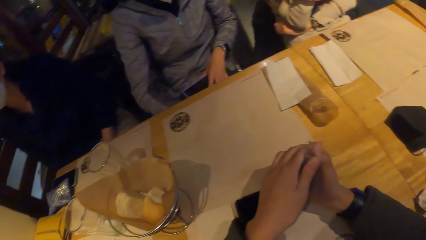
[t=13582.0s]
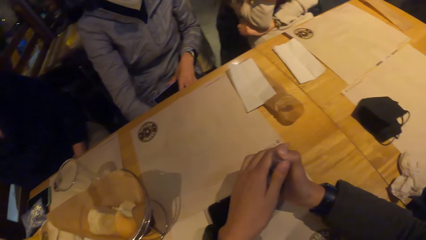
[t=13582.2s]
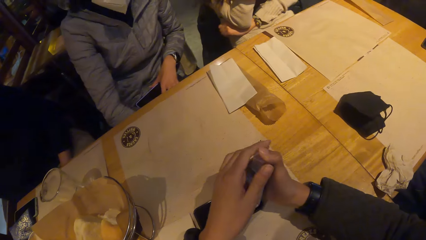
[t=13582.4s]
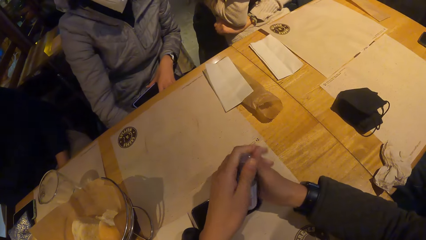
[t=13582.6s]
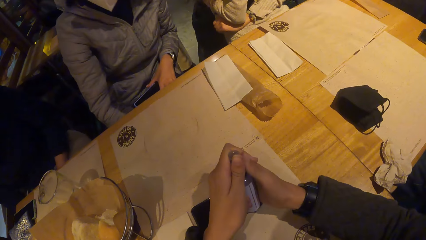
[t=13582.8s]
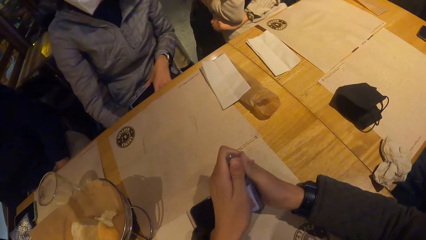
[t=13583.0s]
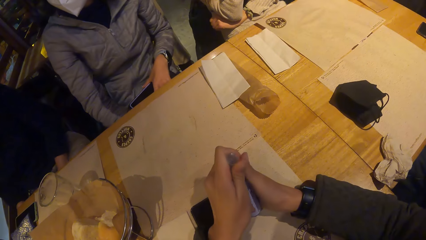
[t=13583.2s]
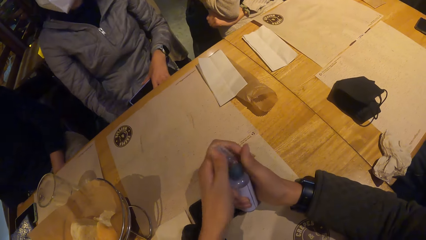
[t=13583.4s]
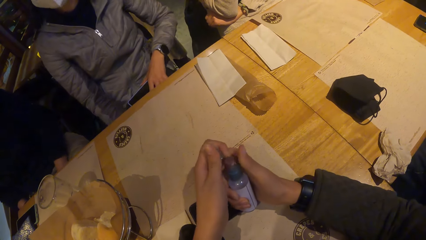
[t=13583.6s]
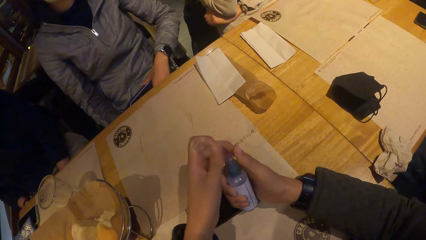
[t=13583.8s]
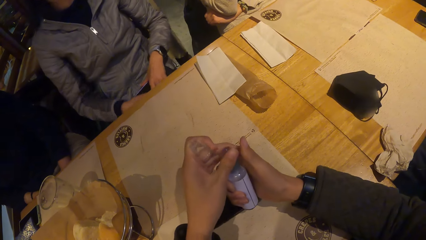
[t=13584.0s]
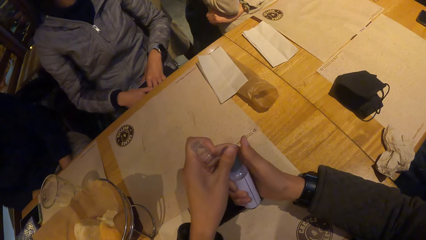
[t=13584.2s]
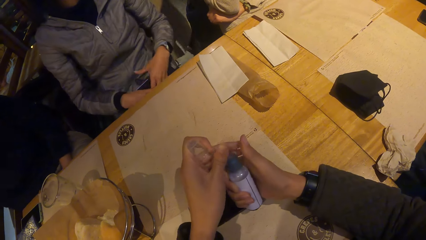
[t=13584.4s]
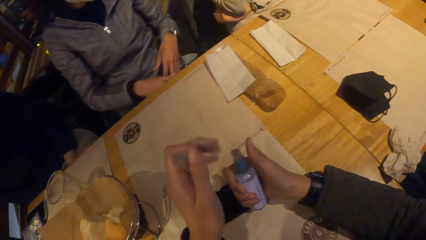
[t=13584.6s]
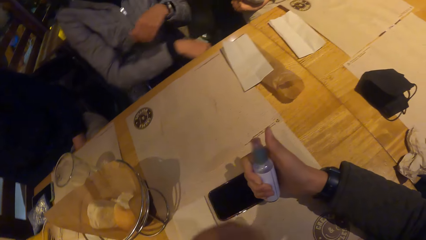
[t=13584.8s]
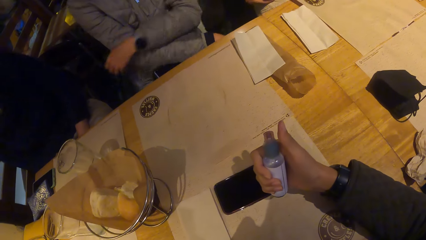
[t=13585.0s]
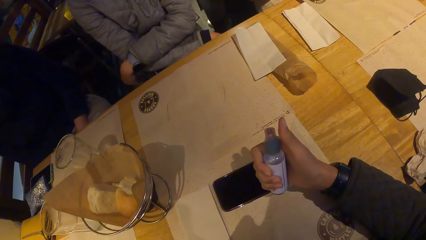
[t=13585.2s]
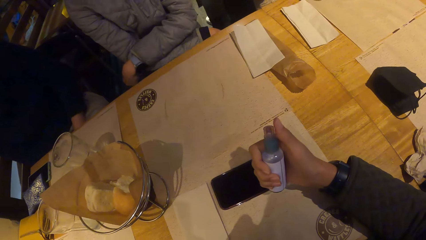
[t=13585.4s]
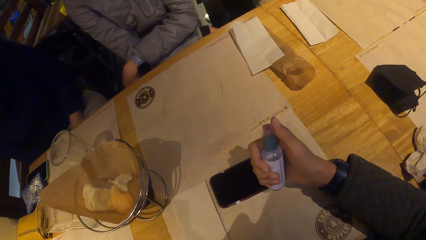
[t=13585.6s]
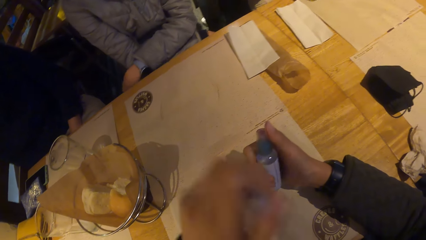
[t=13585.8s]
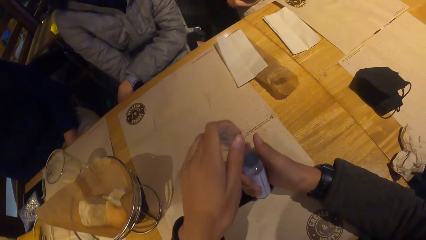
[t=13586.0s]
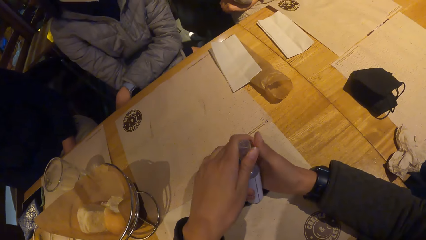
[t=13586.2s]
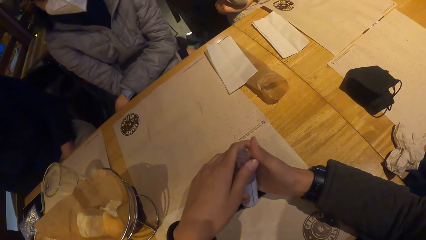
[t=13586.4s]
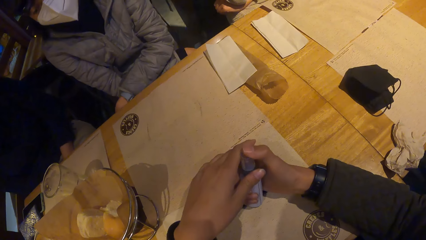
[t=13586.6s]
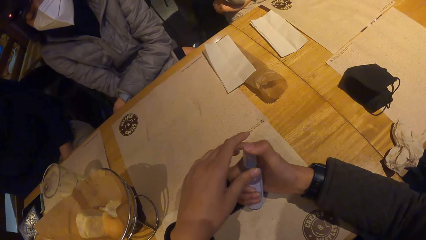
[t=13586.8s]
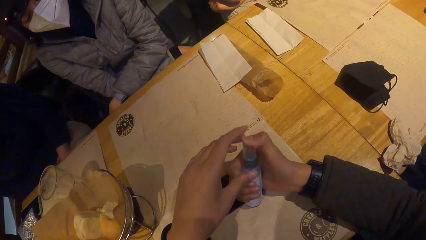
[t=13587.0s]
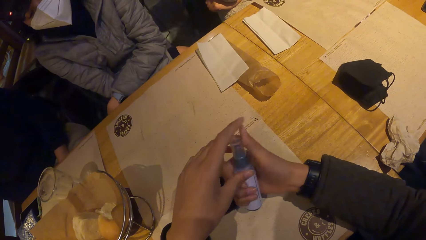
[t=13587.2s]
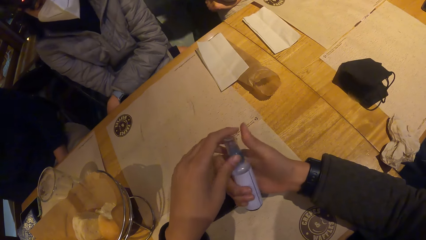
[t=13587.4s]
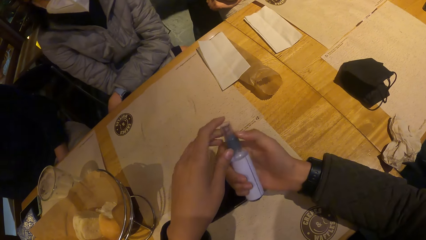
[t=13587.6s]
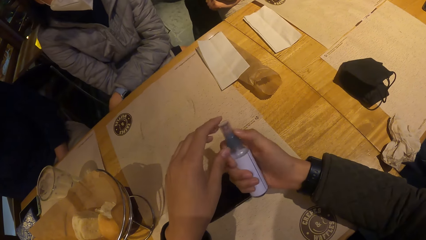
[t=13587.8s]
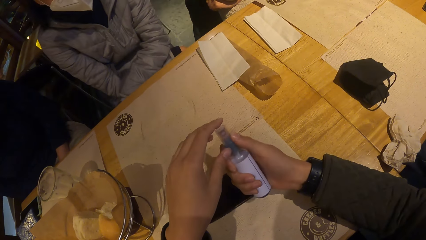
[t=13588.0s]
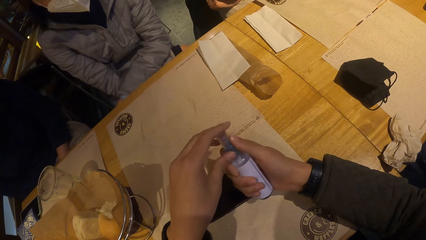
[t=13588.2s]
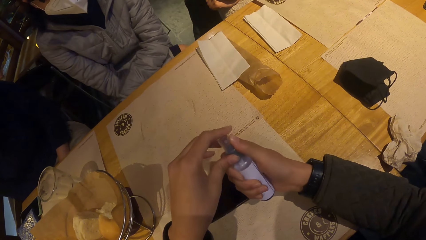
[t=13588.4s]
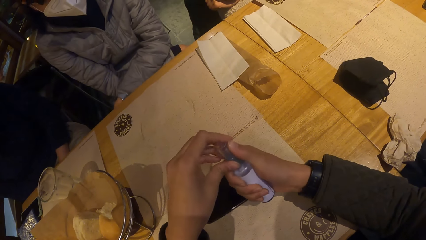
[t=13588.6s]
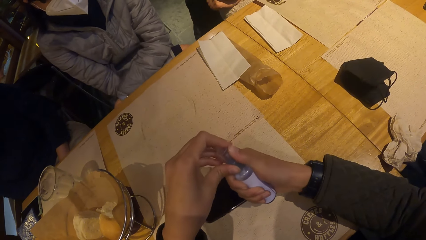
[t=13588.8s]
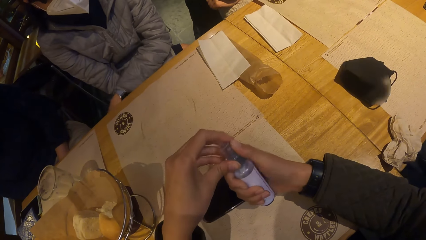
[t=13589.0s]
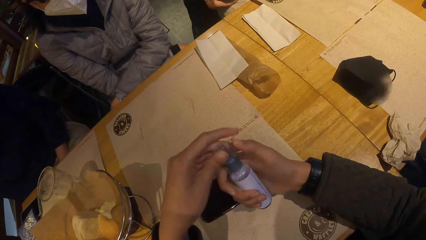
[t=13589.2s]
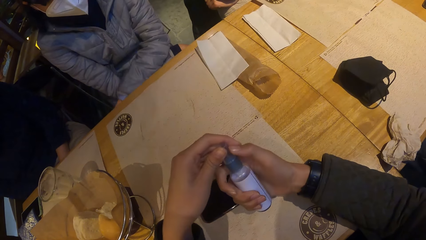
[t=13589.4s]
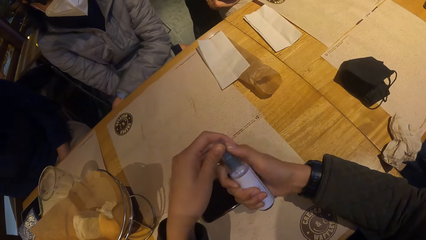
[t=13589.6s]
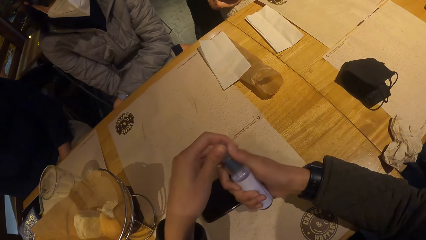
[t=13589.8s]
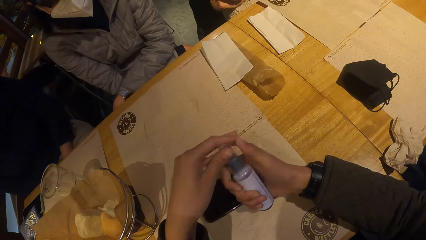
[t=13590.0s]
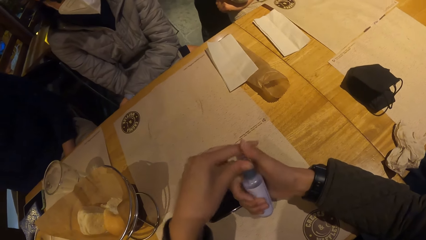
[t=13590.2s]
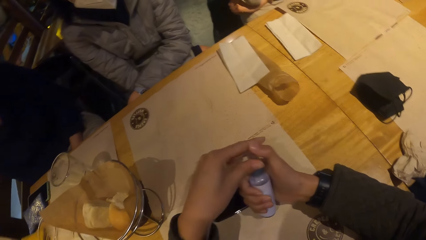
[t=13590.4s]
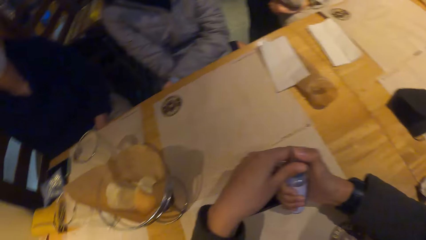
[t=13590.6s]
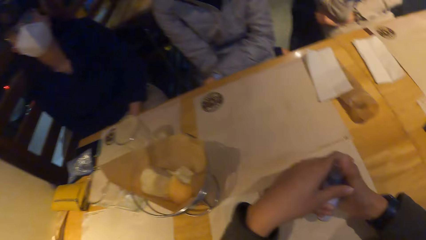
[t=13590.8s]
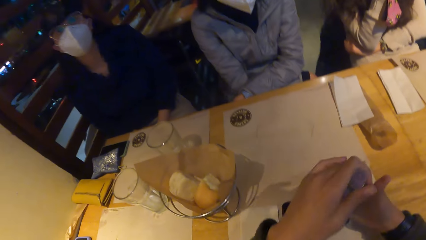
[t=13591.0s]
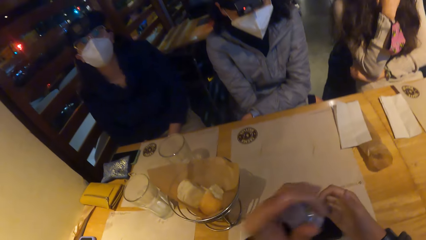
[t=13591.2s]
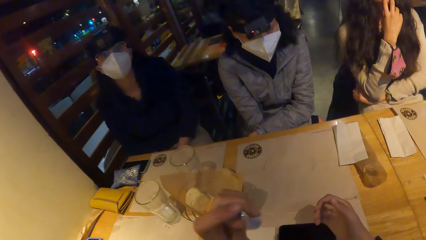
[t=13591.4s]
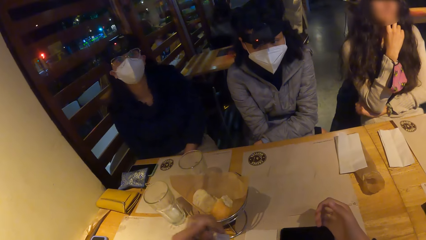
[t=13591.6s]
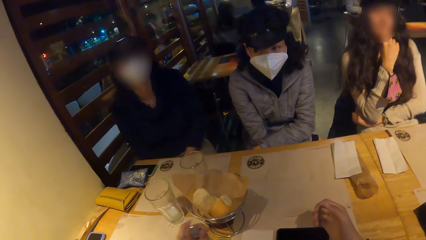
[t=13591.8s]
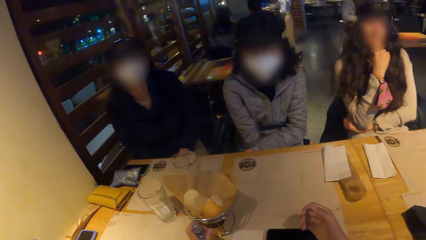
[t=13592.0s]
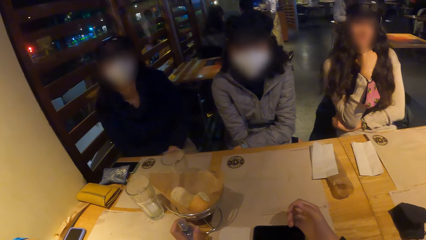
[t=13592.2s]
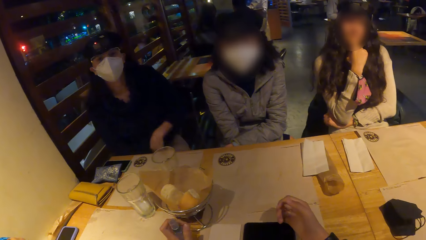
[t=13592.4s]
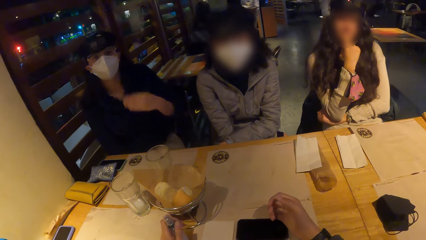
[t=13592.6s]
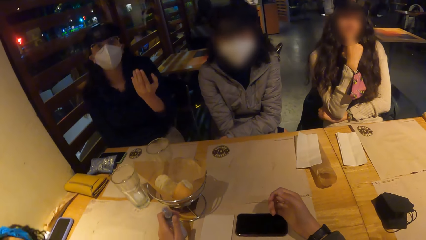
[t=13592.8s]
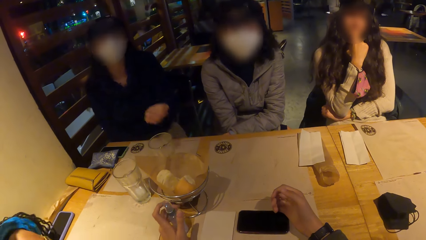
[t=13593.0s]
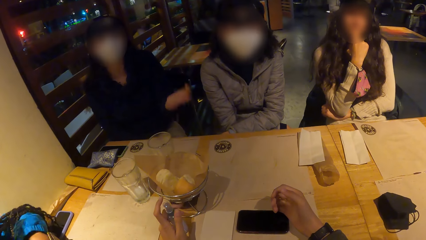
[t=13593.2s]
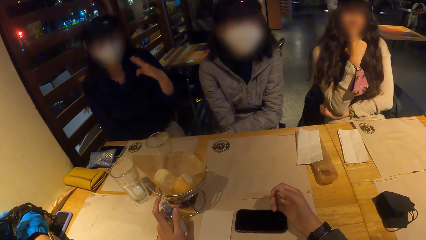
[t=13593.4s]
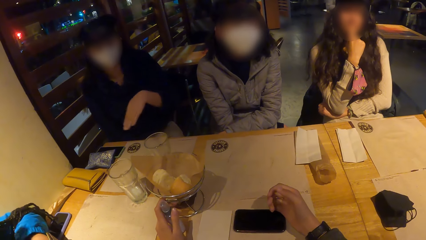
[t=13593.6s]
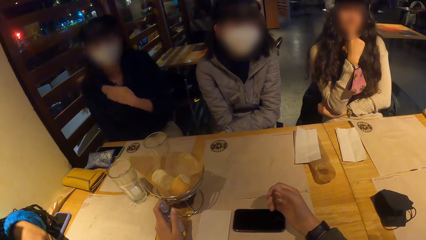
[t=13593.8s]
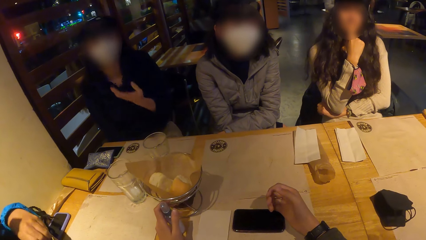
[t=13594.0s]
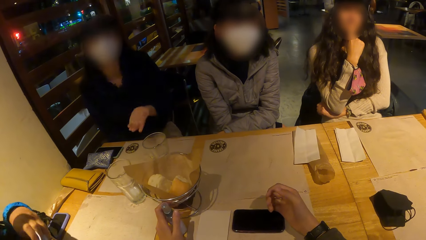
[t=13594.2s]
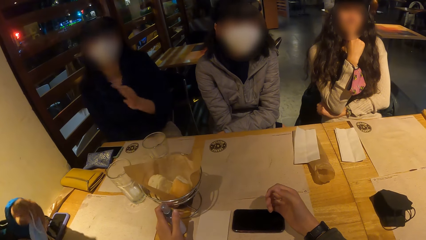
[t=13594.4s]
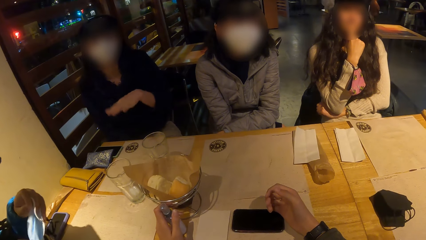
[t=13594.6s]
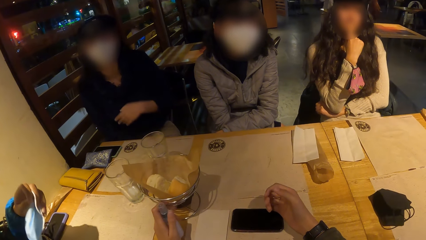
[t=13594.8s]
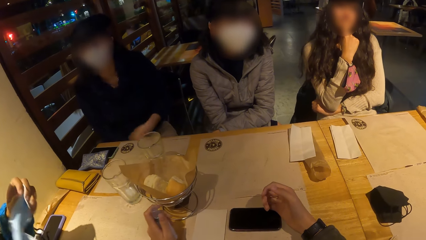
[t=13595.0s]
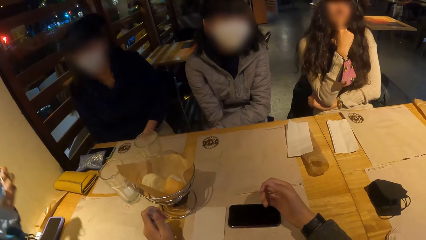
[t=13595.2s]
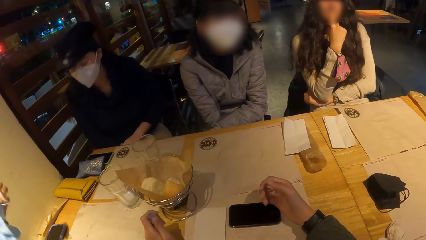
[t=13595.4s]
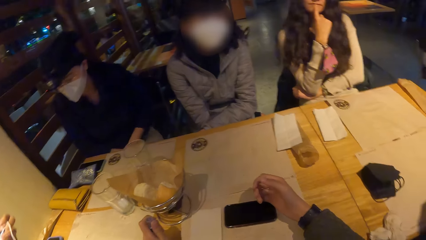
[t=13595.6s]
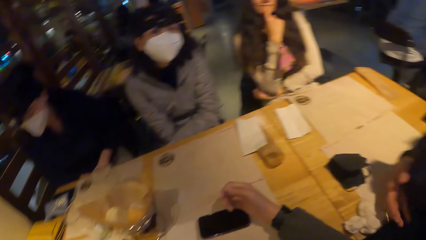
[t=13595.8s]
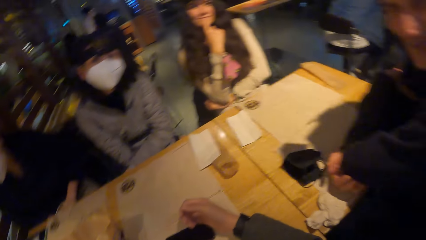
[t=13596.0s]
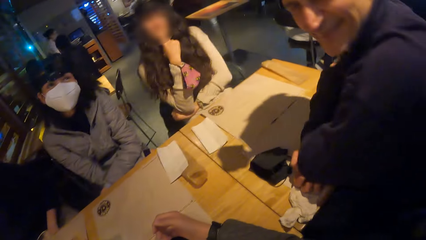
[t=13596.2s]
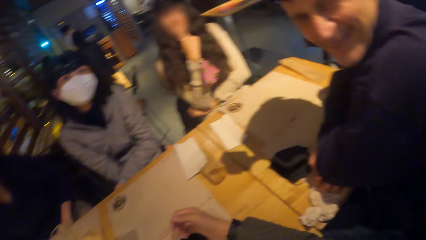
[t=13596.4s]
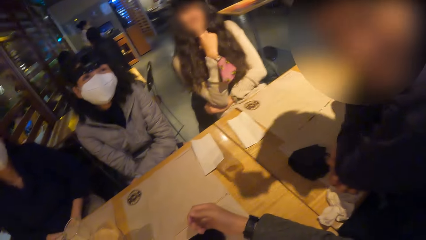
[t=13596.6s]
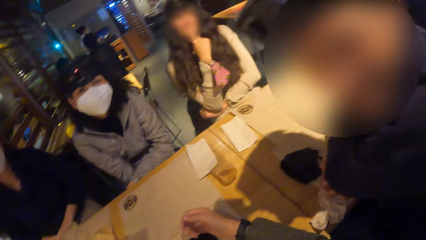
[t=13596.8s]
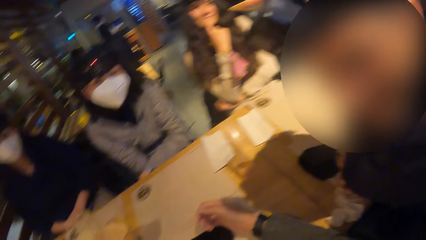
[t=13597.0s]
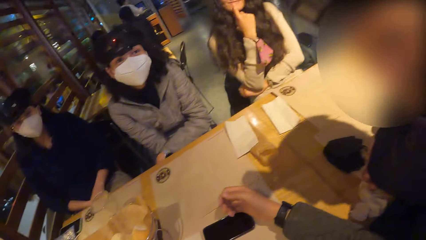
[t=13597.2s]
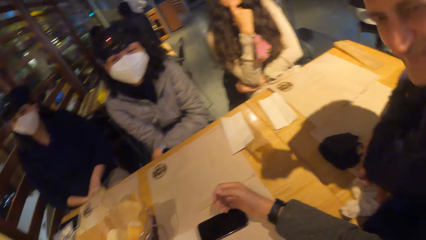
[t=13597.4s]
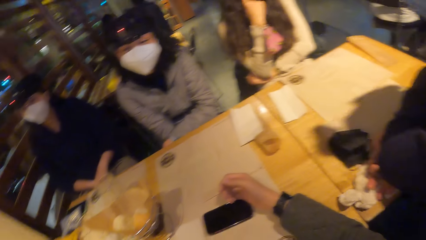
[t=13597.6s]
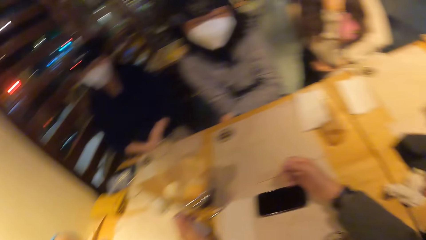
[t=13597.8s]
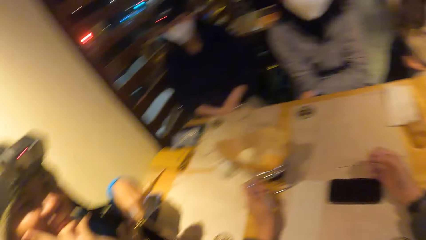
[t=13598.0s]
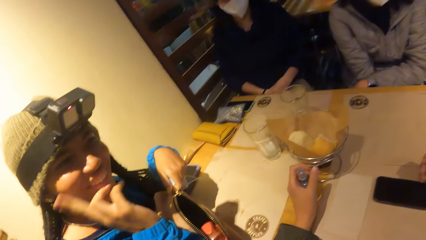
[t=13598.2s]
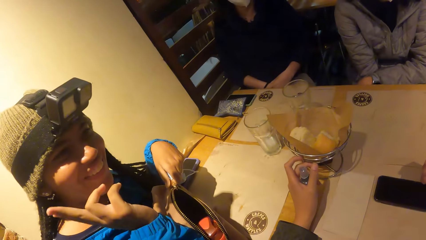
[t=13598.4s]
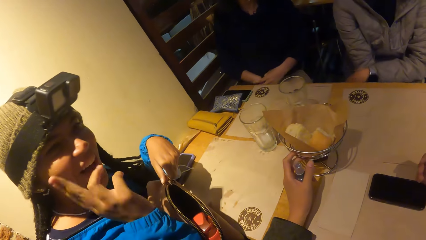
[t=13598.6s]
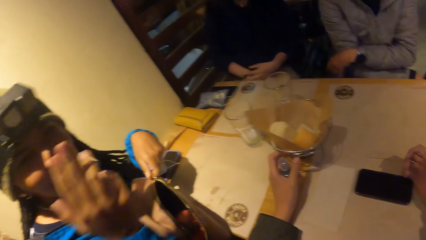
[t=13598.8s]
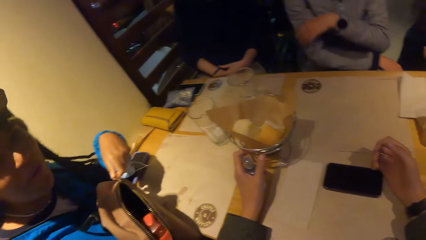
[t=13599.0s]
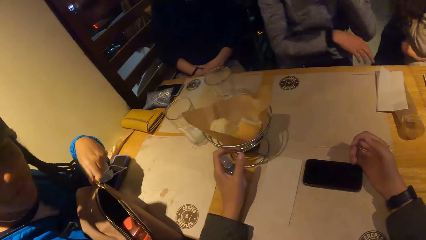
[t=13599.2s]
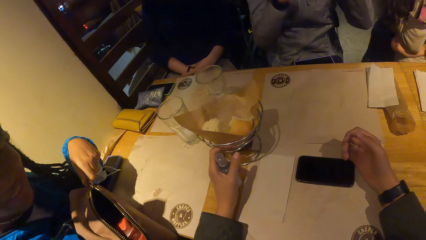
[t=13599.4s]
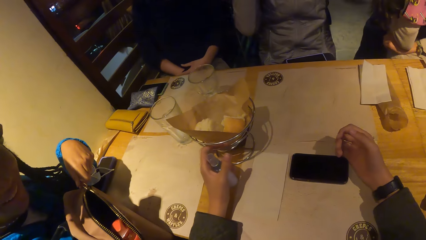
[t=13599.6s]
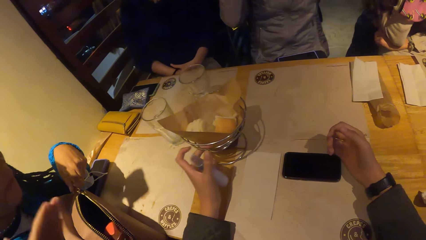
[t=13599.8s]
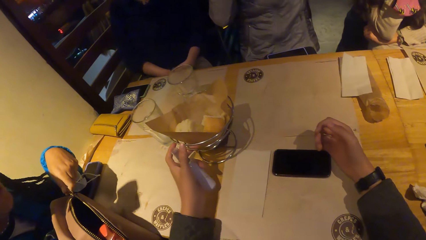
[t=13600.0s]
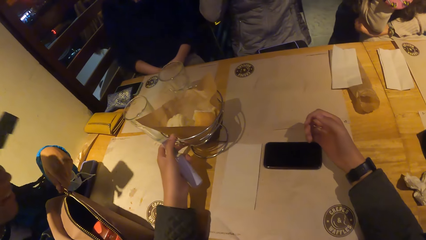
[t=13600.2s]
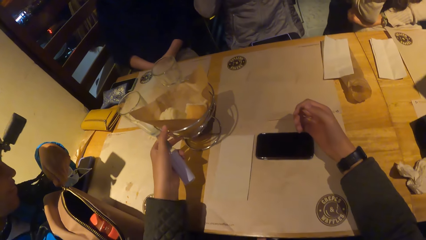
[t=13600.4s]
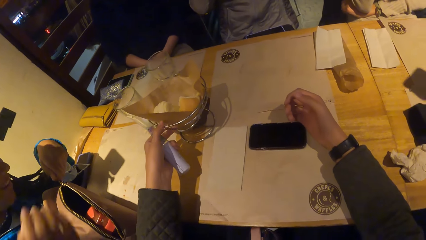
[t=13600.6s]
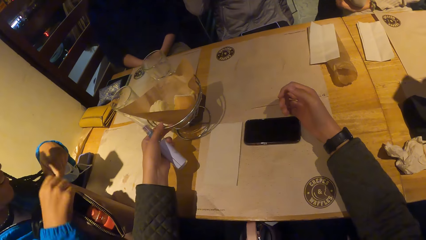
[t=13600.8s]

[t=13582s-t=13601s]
The camera wearer removes the lid from the bottle of hand sanitizer with her left hand. She holds the bottle. She raises the lid of the bottle of hand sanitizer with her left hand. She places the lid on the bottle of hand sanitizer with her left hand. She opens the bottle top. She holds the bottle of hand sanitizer on the table with her left hand. A woman converses with the camera wearer and the people at the table. The woman makes a gesture. Another woman takes a nose mask out of a bag with her left hand. The camera wearer touches a stand with some bread on the table with her left hand. The other woman converses with the camera wearer. Another woman makes a gesture.
